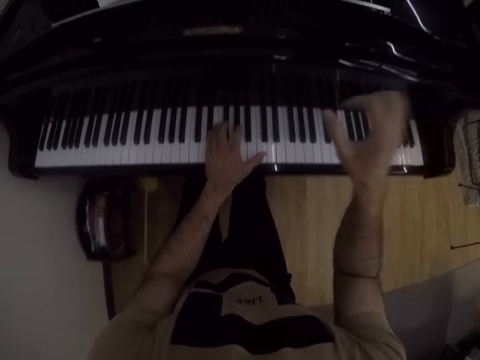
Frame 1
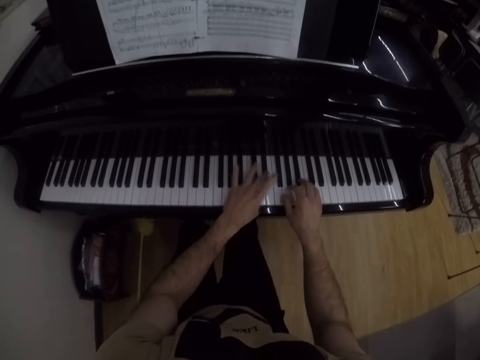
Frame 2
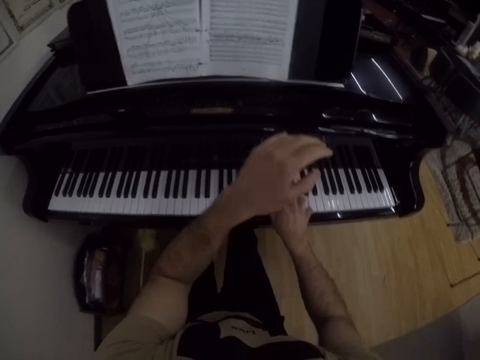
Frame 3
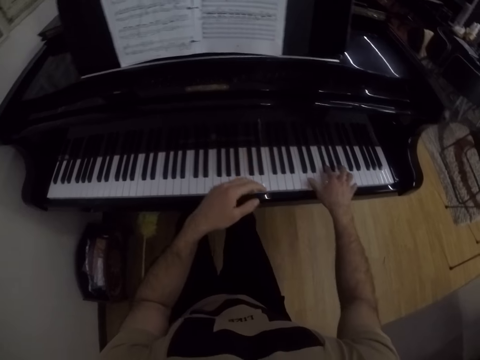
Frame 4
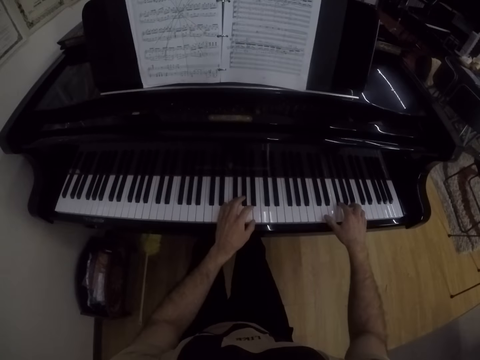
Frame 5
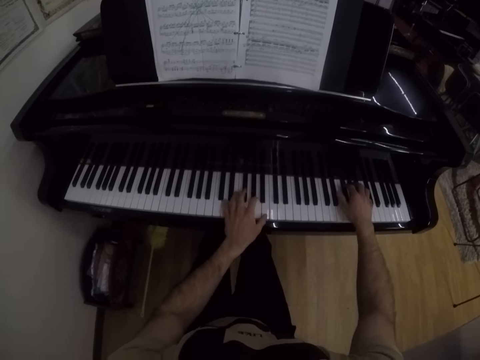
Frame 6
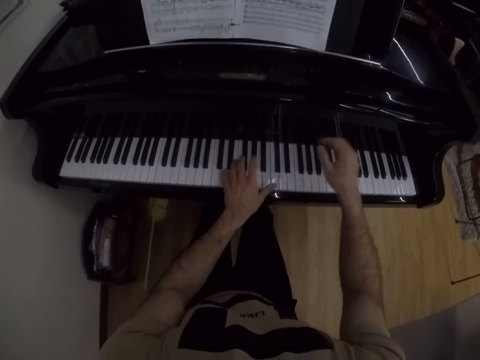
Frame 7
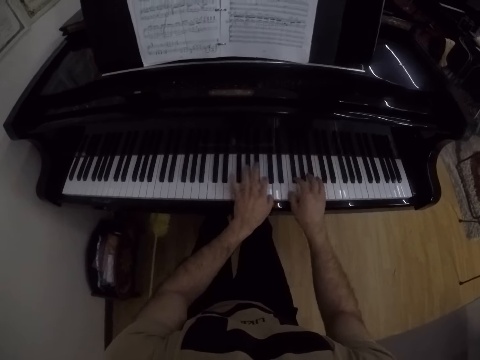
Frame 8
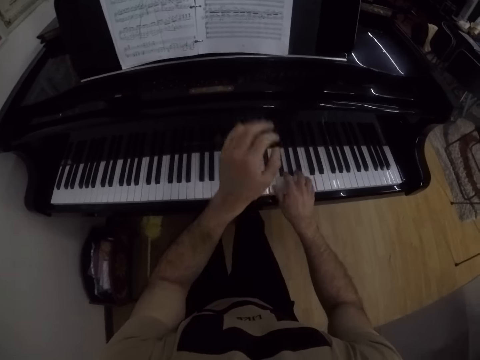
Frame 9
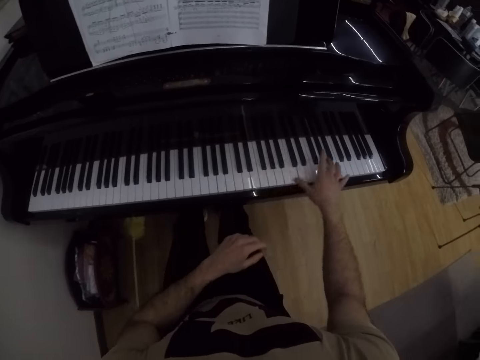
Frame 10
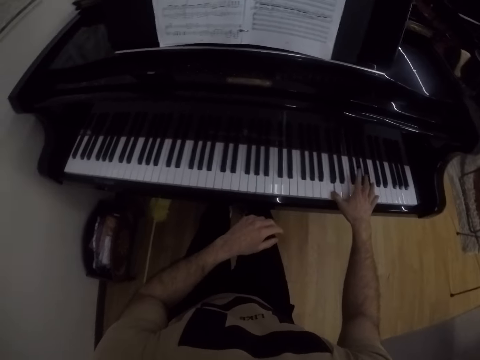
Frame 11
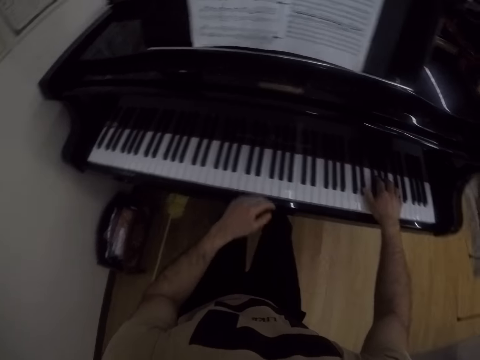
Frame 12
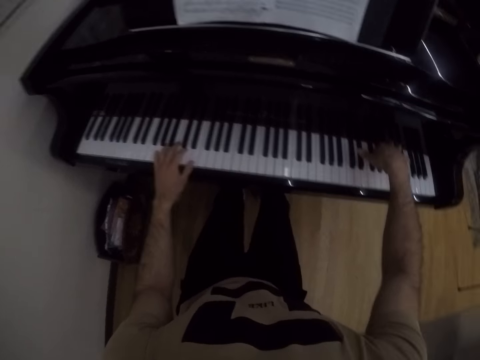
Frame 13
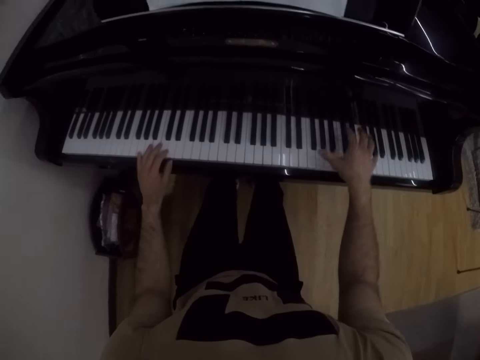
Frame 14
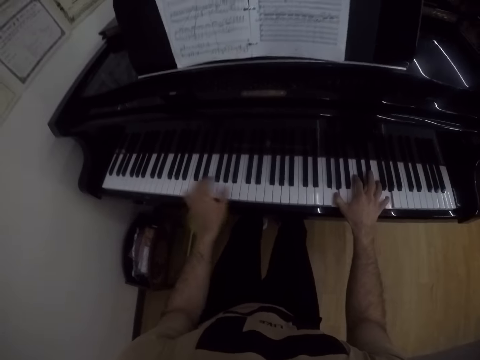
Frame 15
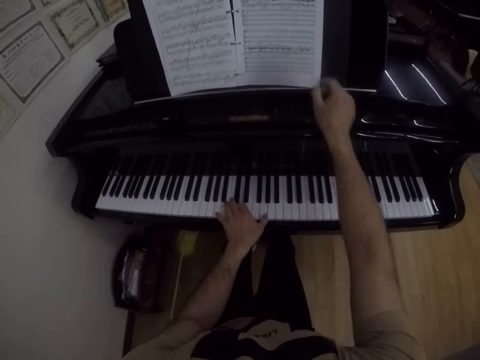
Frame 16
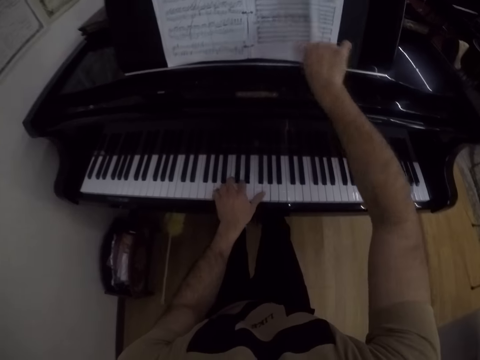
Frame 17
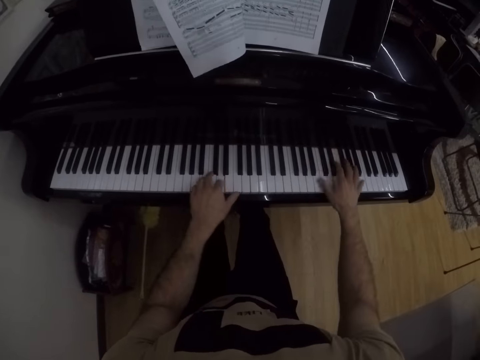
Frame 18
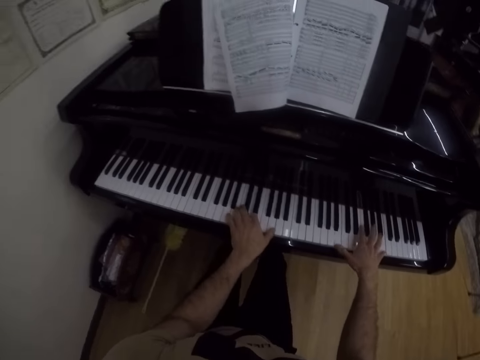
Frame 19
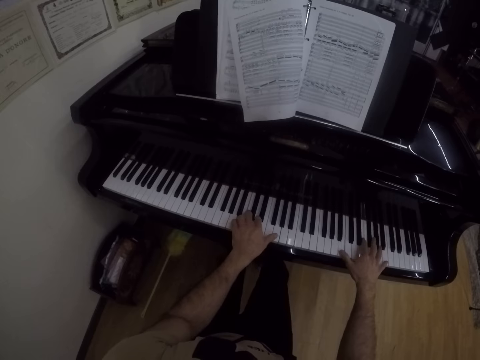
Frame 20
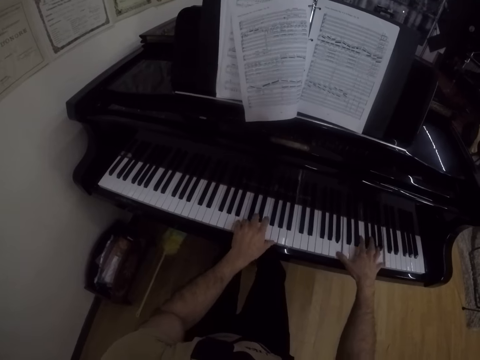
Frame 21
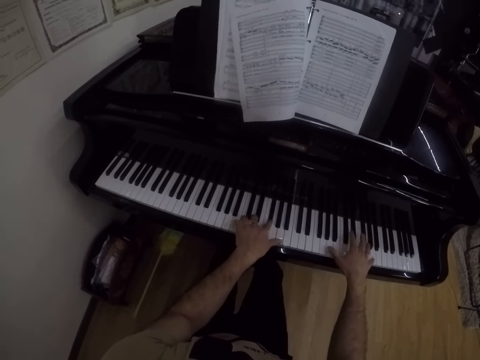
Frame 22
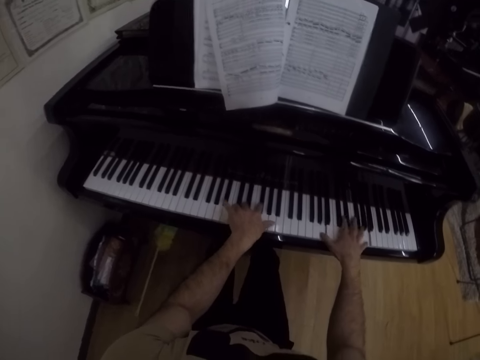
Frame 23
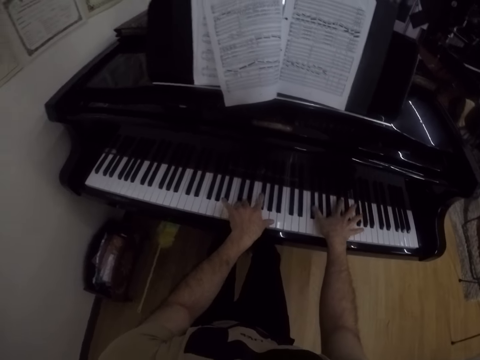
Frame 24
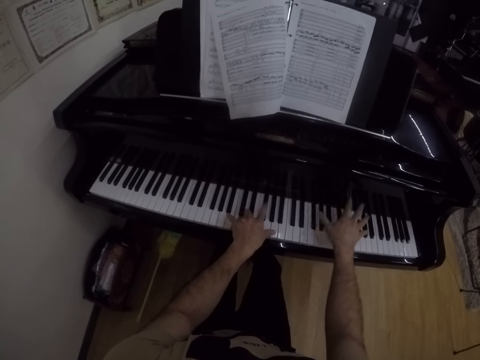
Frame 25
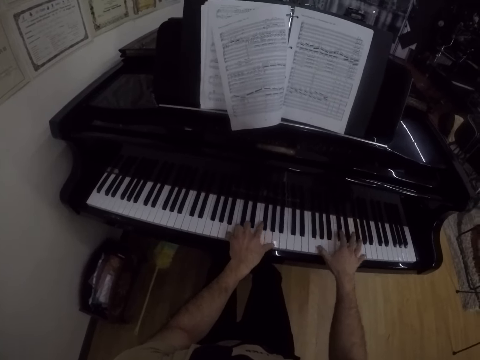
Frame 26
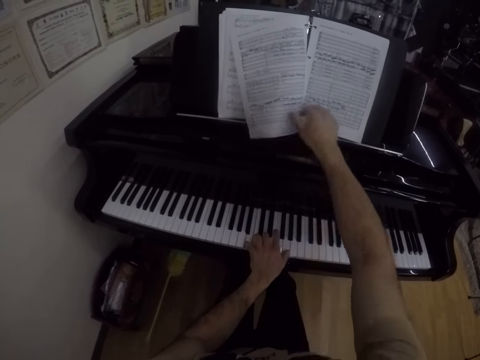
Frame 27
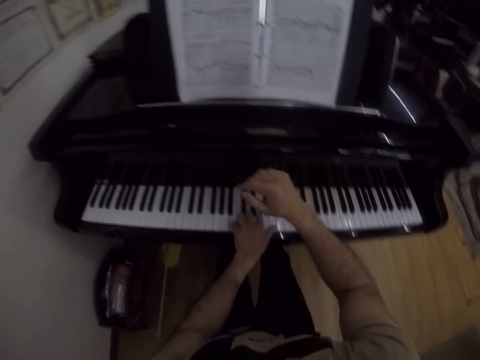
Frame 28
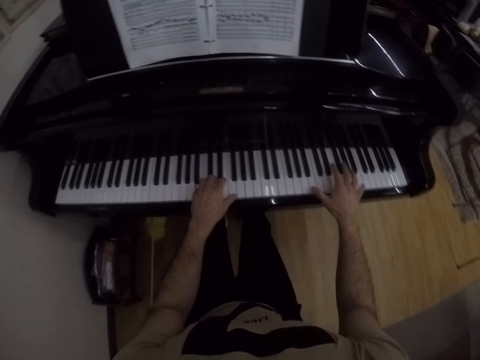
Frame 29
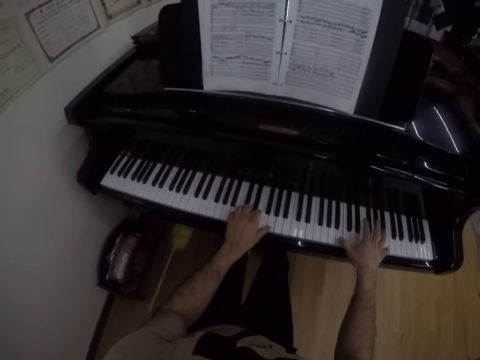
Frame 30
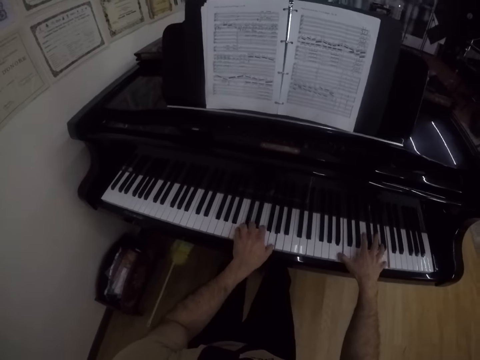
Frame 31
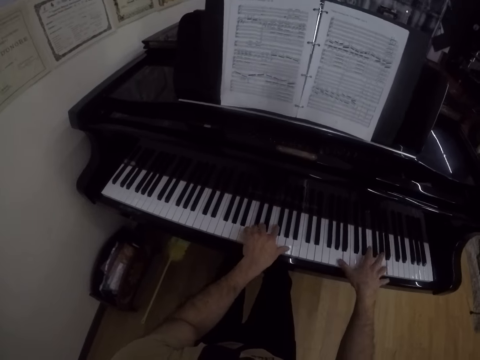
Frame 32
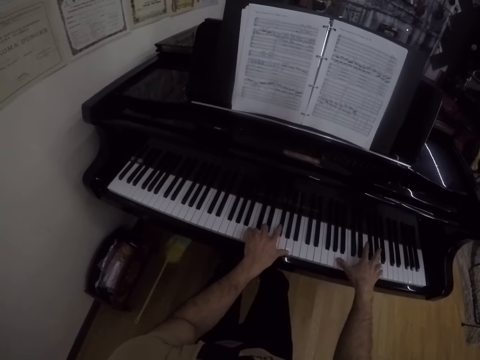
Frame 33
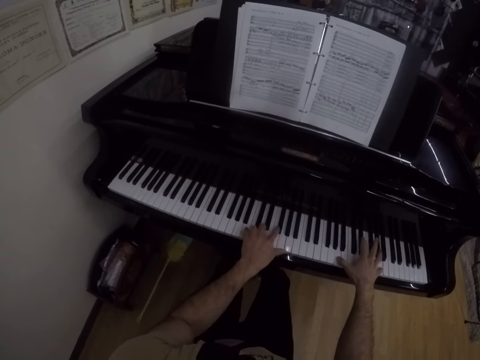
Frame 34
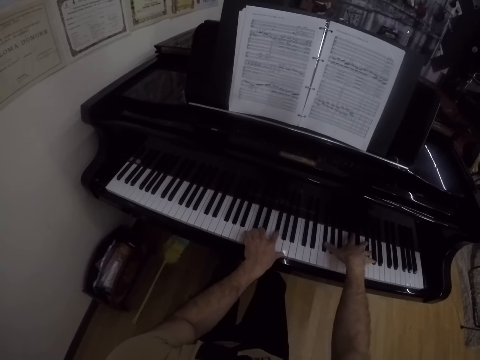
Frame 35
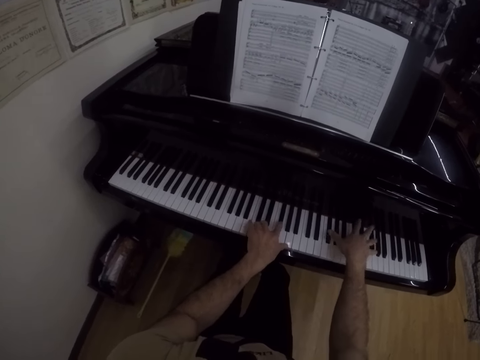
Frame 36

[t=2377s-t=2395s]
The camera wearer plays the piano with one hand. He plays the piano with both hands. He plays the piano with one hand. He plays the piano with both hands. He flips the music manuscript with his right hand. He opens the book. He plays the piano with both hands. He adjusts the music manuscript with his right hand. He touches the book. He plays the piano with both hands.

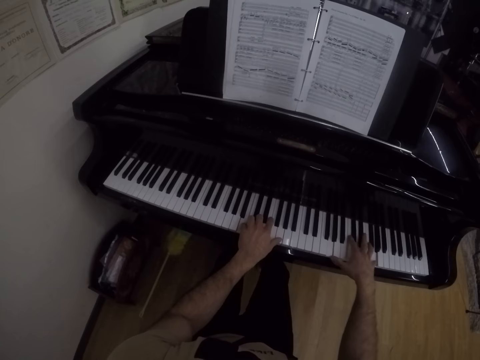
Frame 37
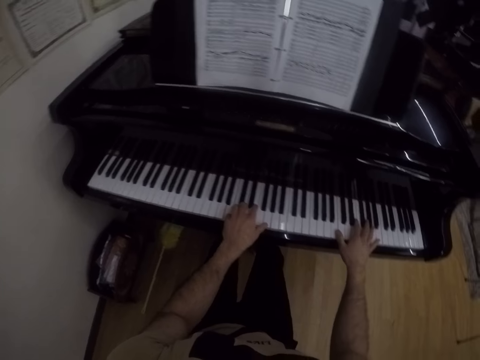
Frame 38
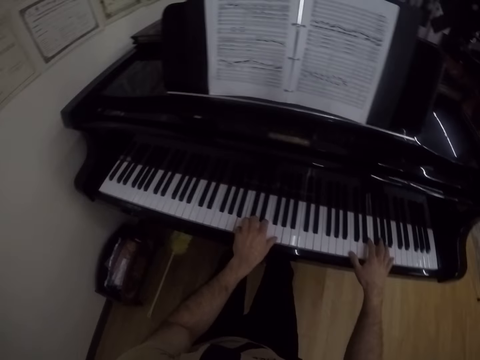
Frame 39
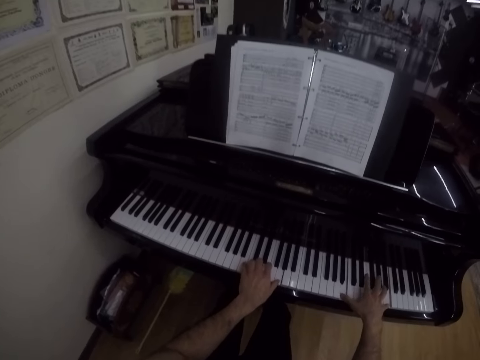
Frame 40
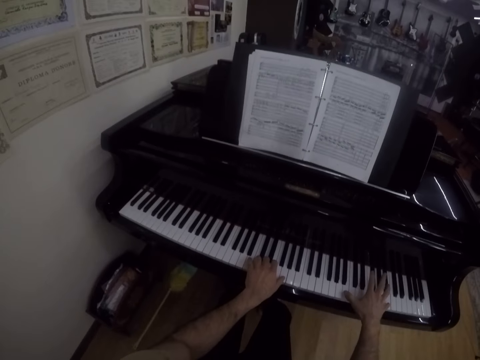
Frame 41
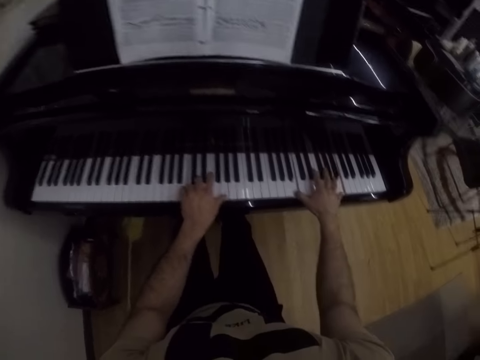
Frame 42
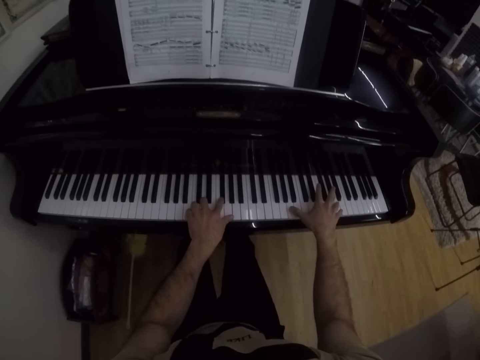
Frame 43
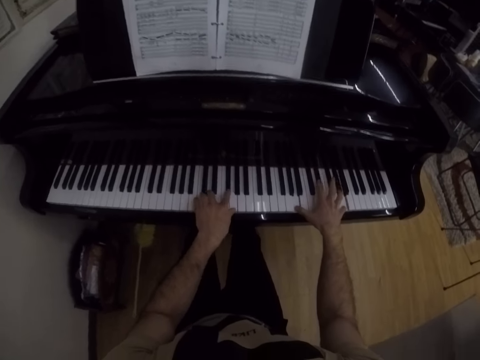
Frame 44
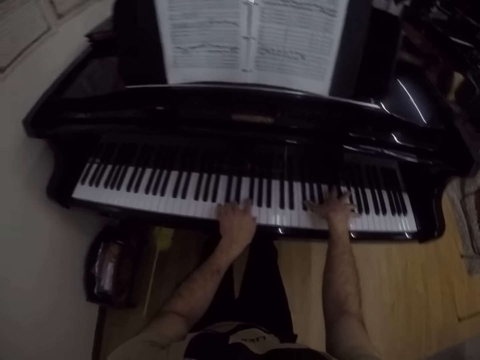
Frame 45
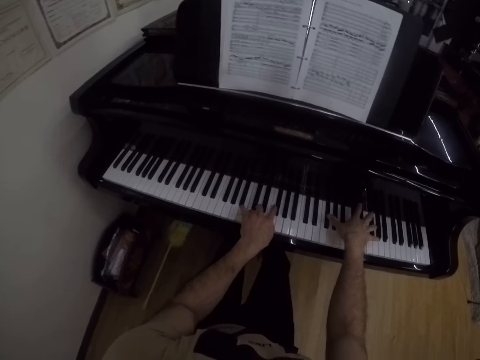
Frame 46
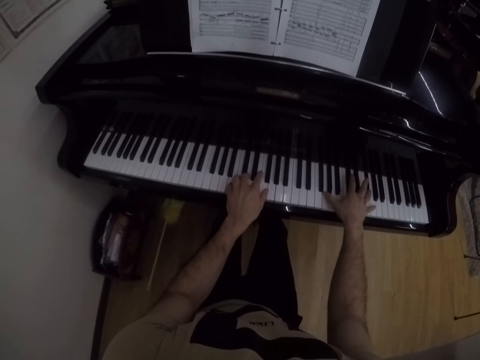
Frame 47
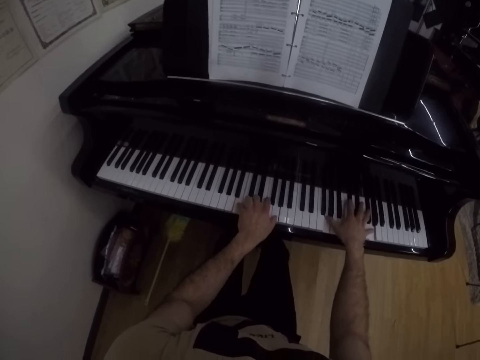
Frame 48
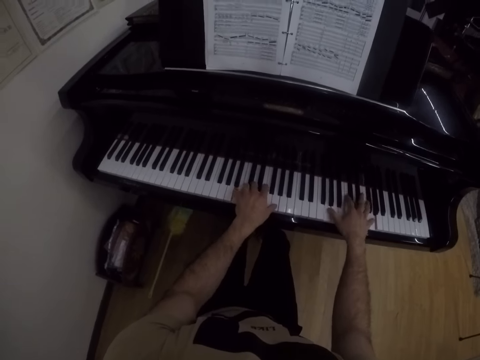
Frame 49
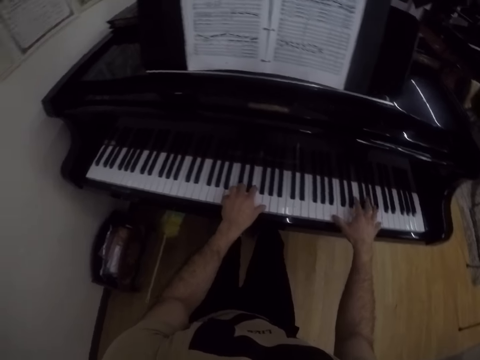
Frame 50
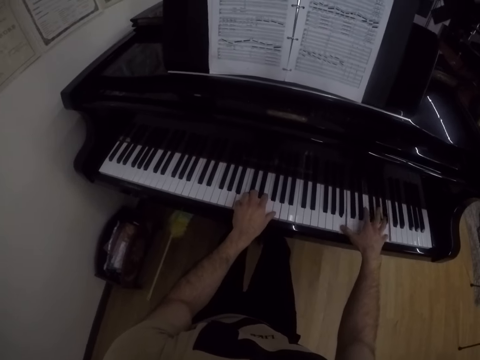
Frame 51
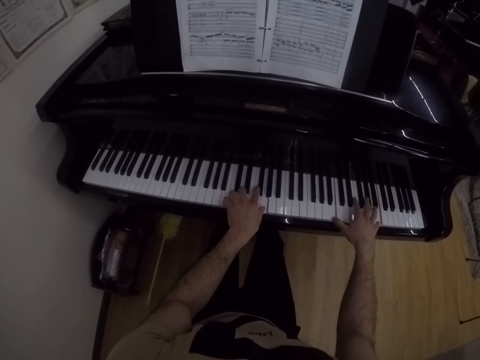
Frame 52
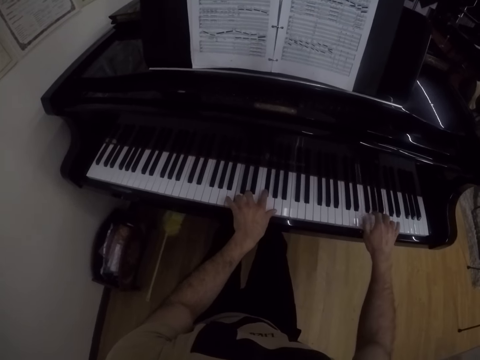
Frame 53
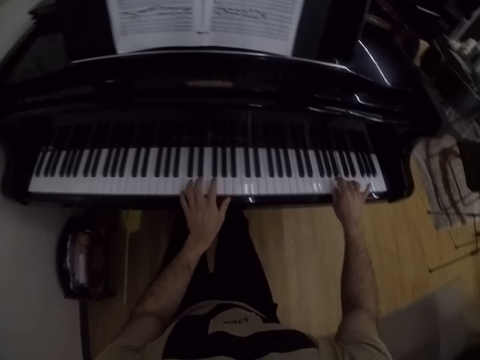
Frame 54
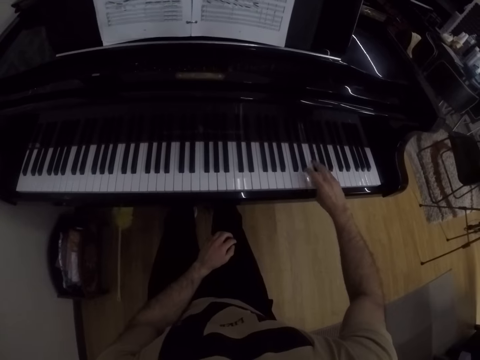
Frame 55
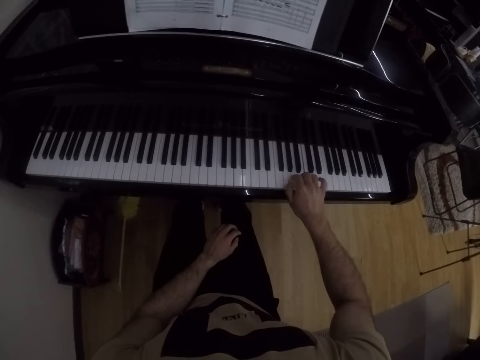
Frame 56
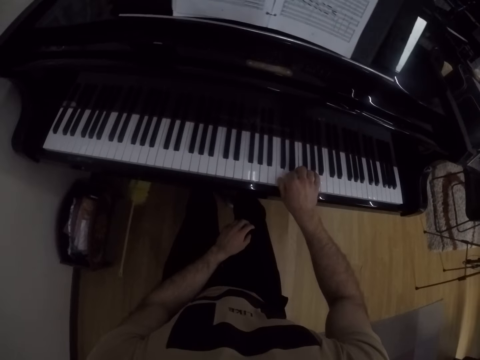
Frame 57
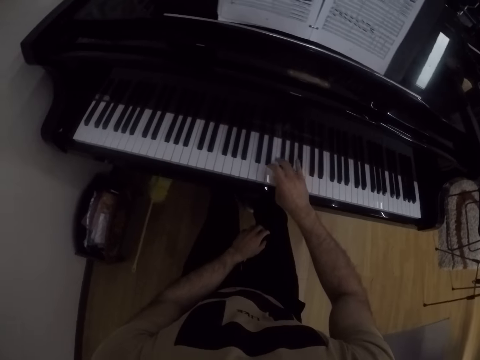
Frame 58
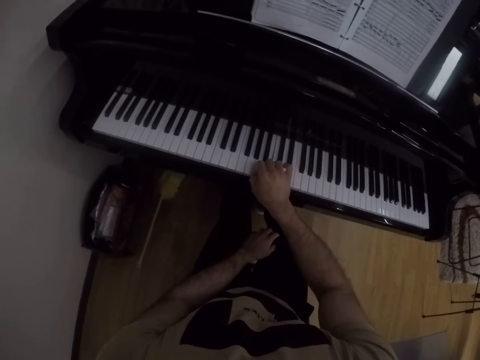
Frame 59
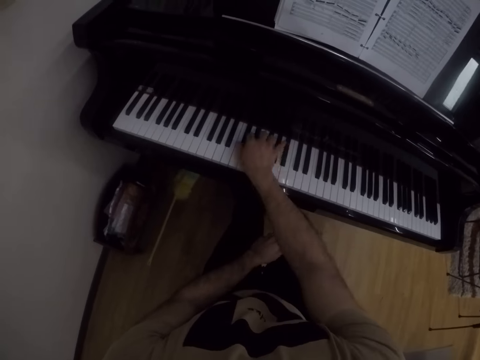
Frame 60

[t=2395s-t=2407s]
The camera wearer removes his left hand from the piano keyboard. He plays the piano with his right hand.
